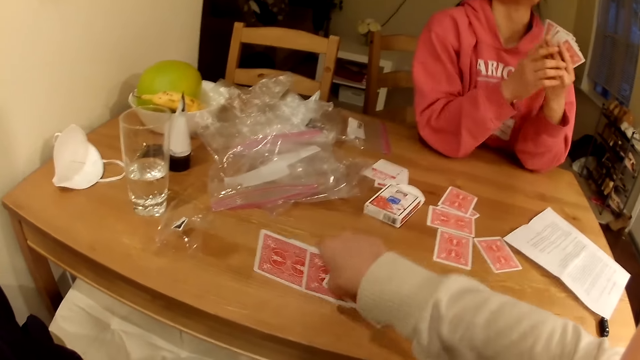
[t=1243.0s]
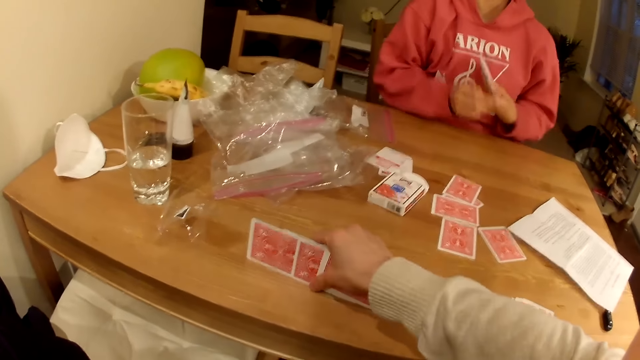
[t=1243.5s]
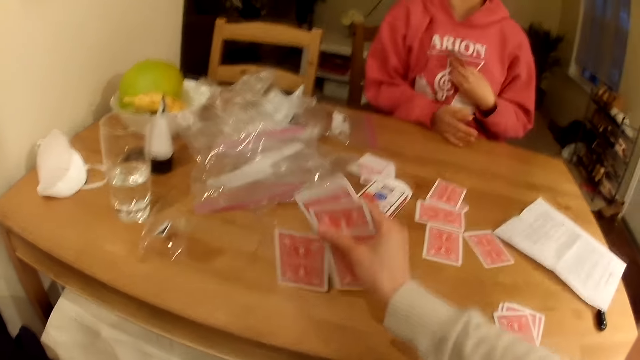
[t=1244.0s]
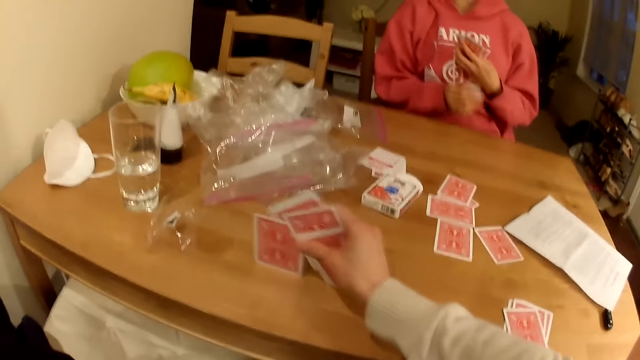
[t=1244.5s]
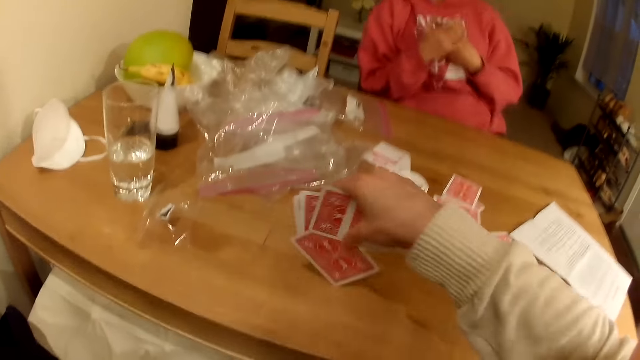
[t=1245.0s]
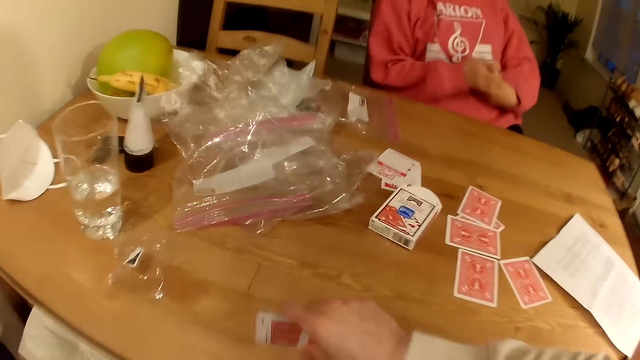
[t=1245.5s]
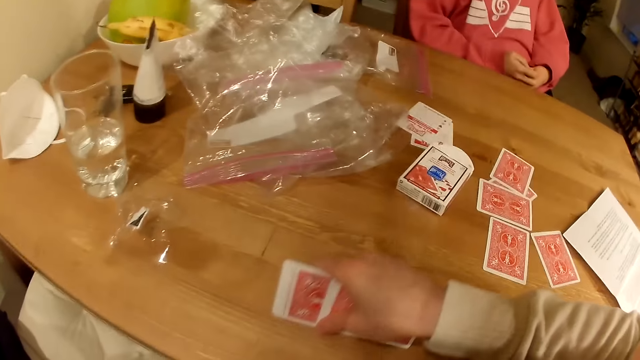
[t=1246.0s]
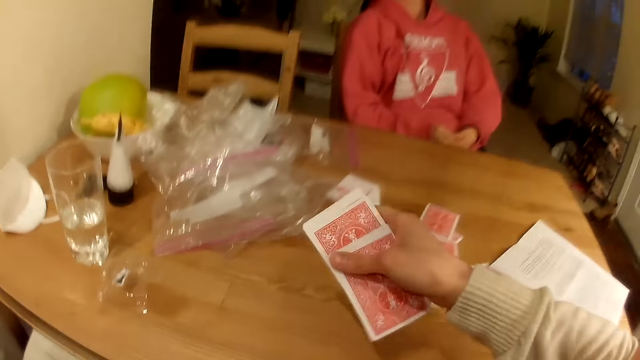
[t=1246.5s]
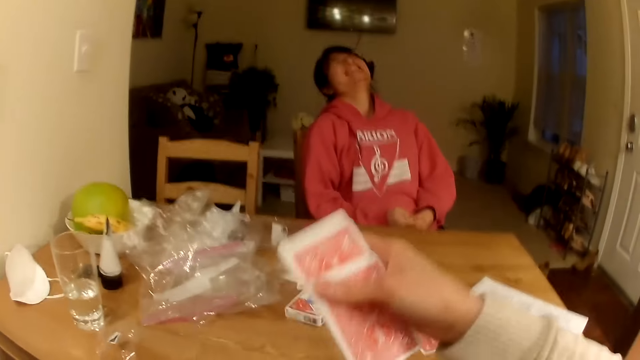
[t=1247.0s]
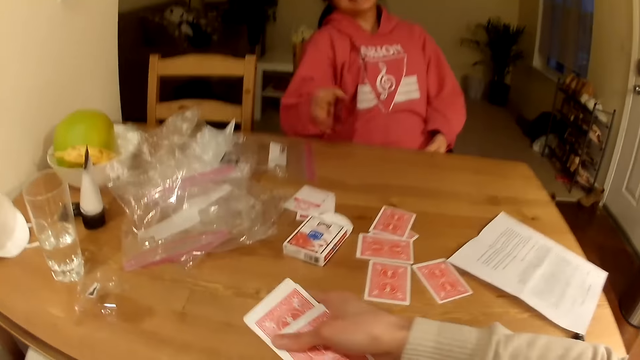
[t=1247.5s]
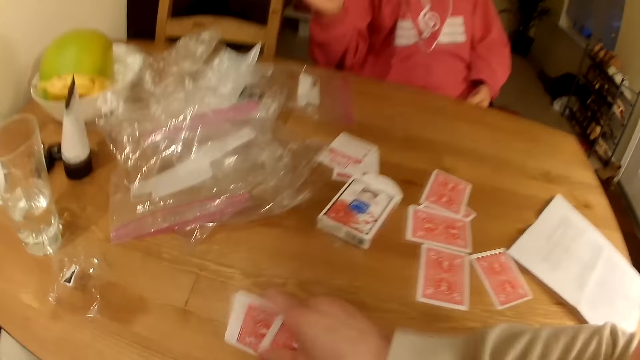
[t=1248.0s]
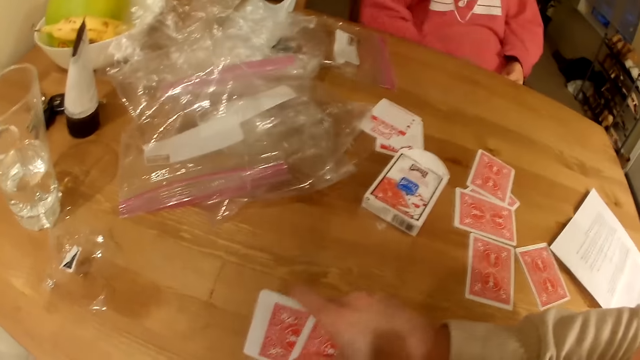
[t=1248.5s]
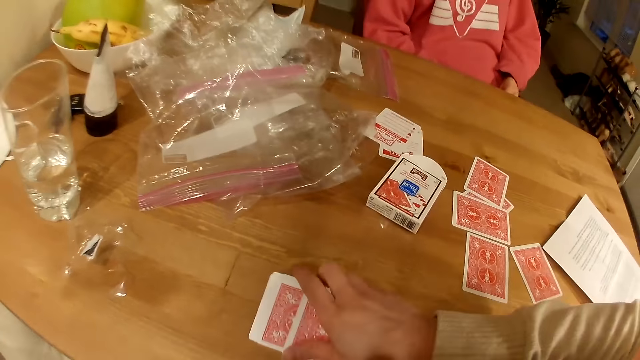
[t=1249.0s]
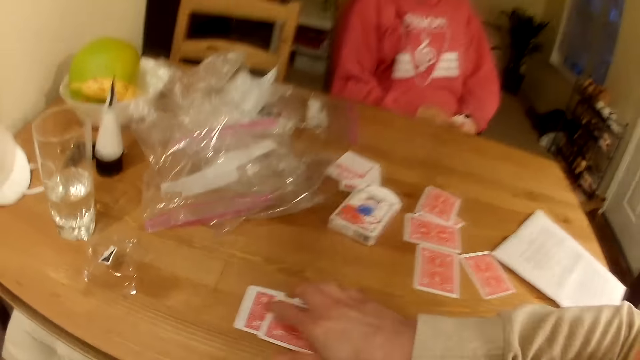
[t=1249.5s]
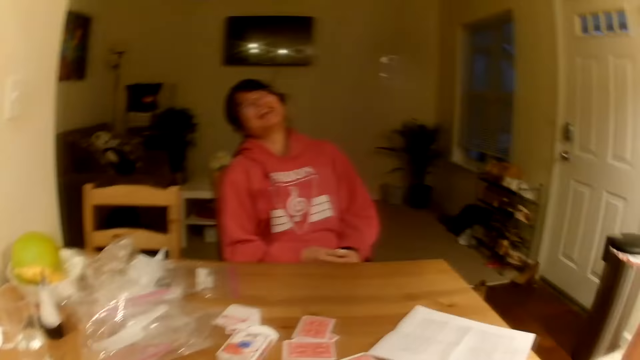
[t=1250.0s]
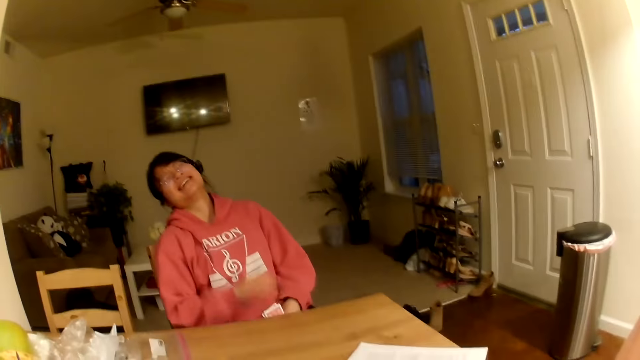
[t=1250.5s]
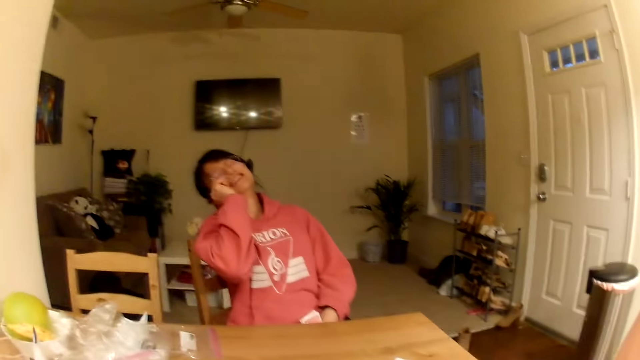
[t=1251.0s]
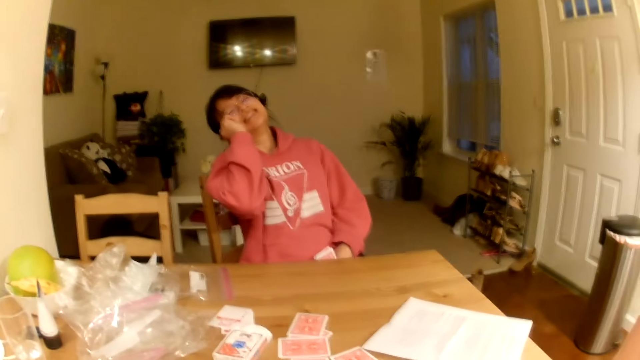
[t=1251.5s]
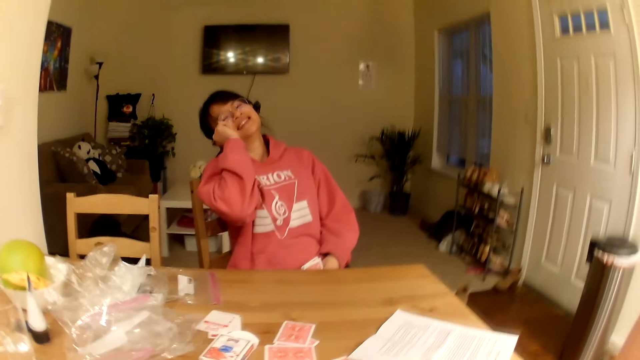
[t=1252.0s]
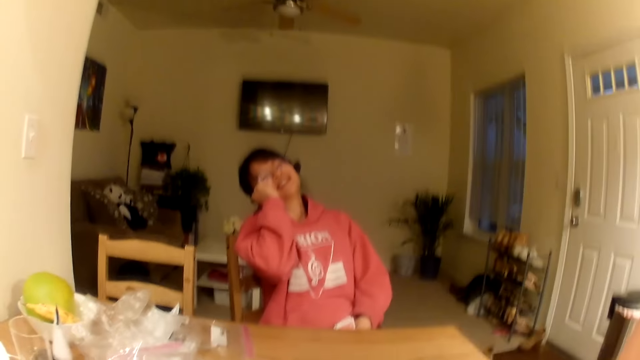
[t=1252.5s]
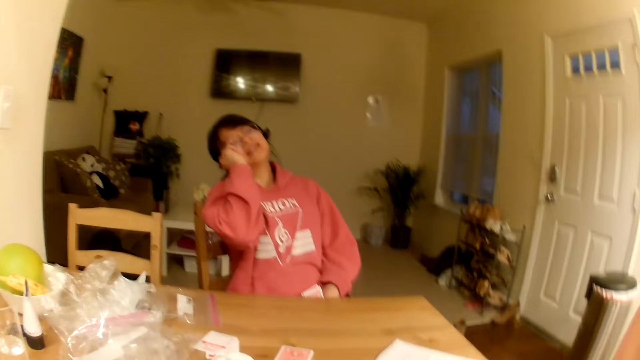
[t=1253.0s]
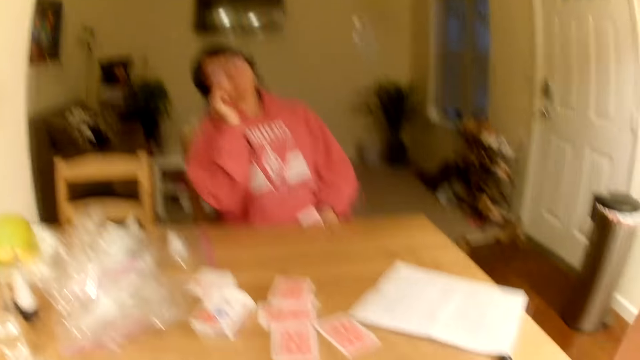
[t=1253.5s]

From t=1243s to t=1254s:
A person knocks a hand on the table. The person touches the cheek.

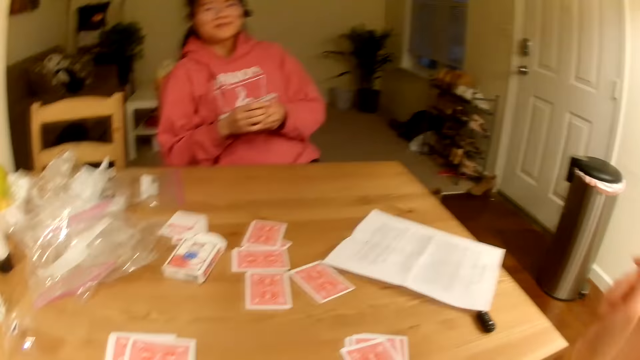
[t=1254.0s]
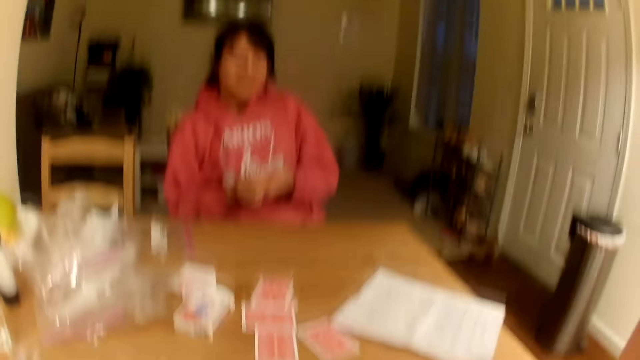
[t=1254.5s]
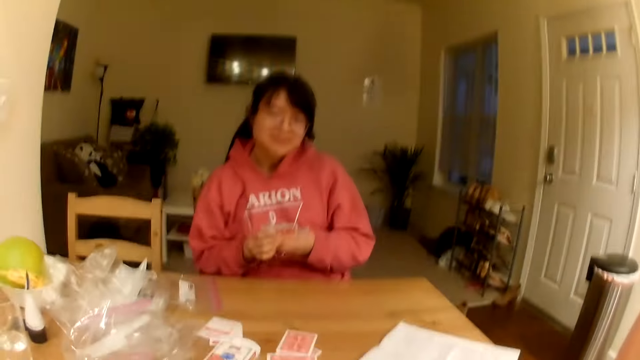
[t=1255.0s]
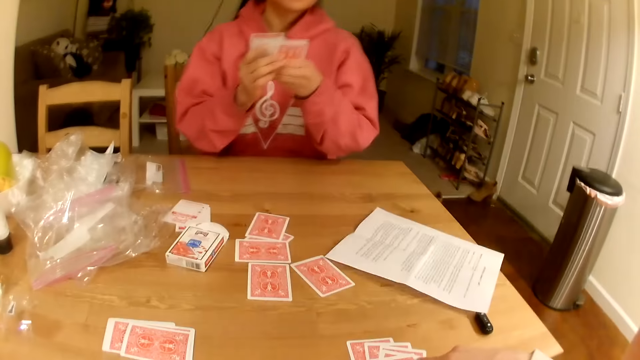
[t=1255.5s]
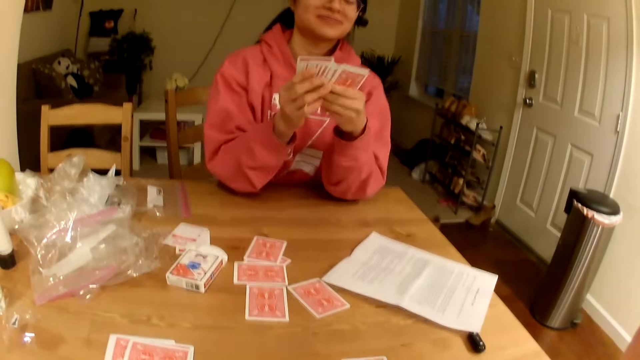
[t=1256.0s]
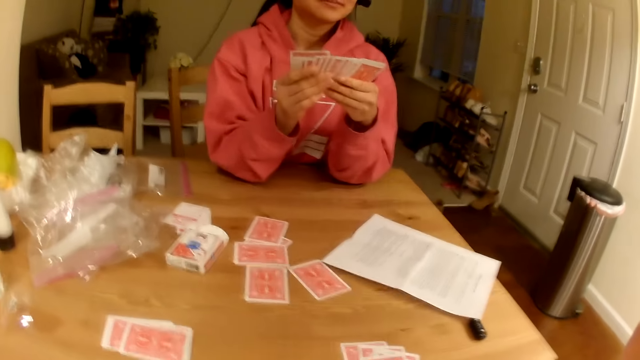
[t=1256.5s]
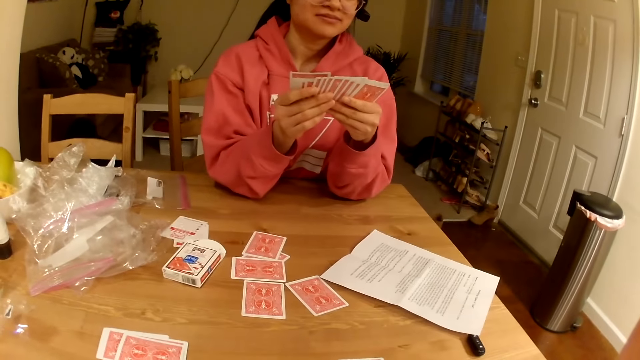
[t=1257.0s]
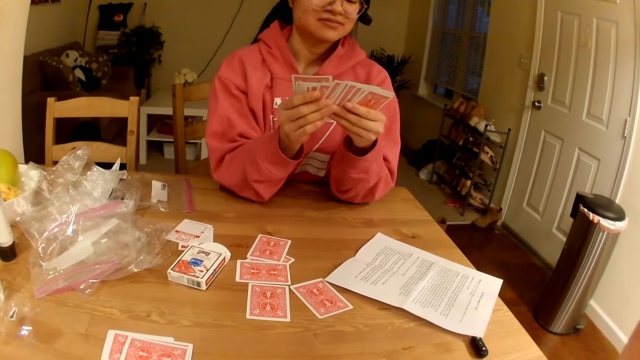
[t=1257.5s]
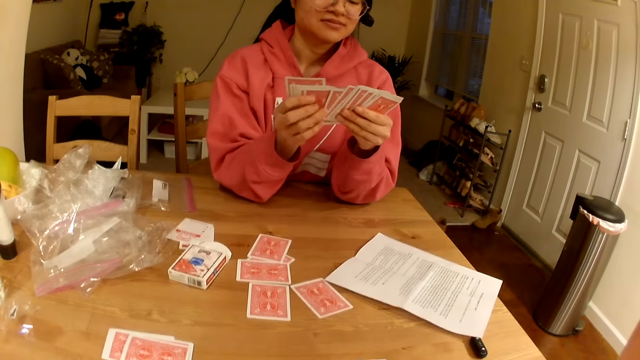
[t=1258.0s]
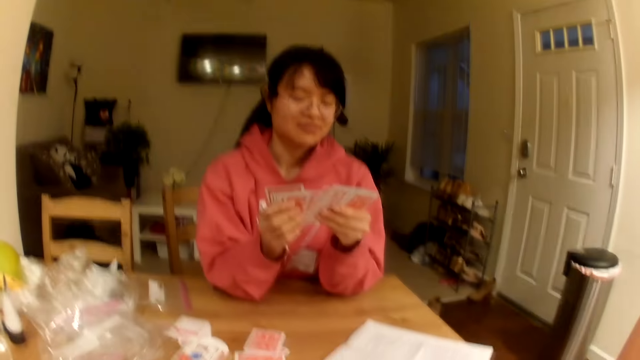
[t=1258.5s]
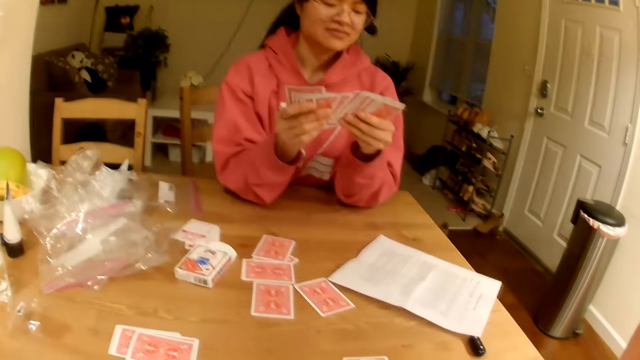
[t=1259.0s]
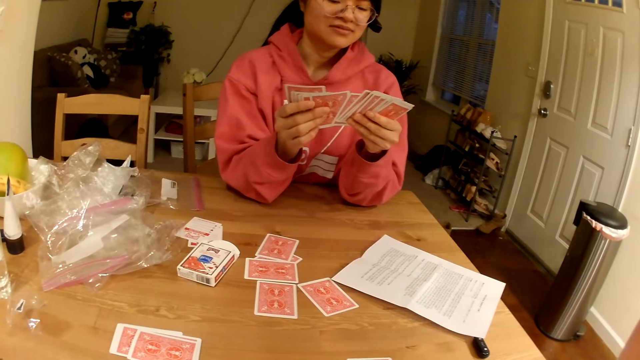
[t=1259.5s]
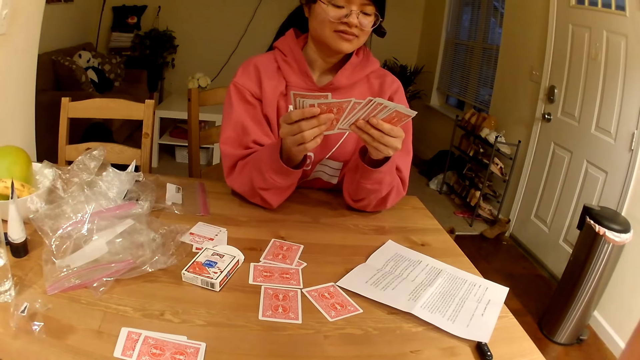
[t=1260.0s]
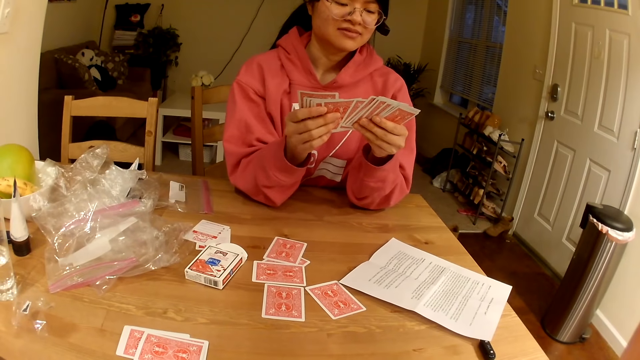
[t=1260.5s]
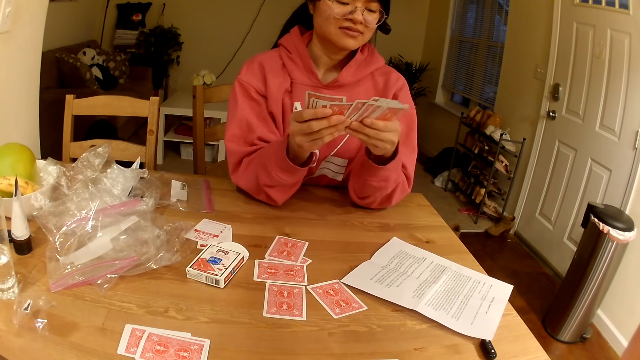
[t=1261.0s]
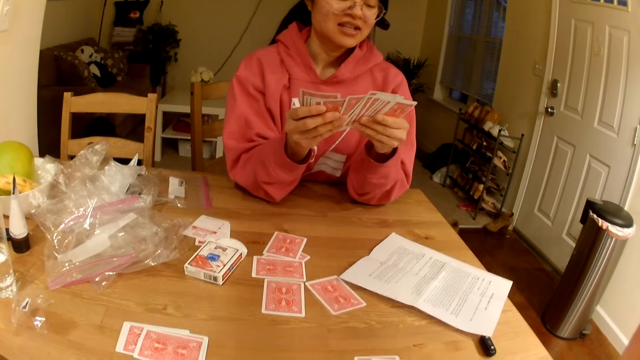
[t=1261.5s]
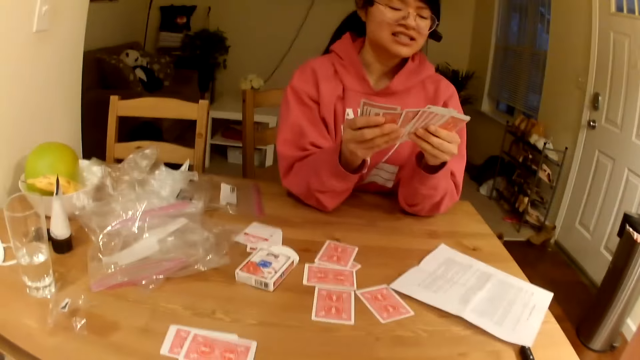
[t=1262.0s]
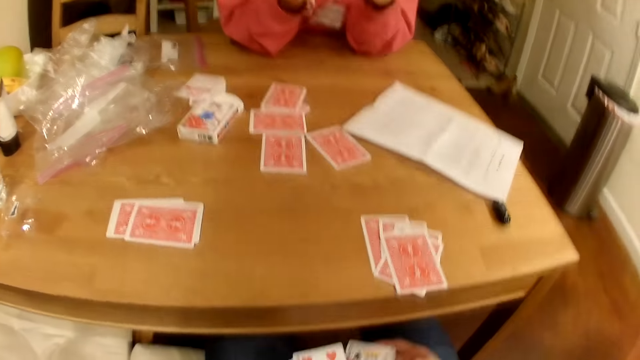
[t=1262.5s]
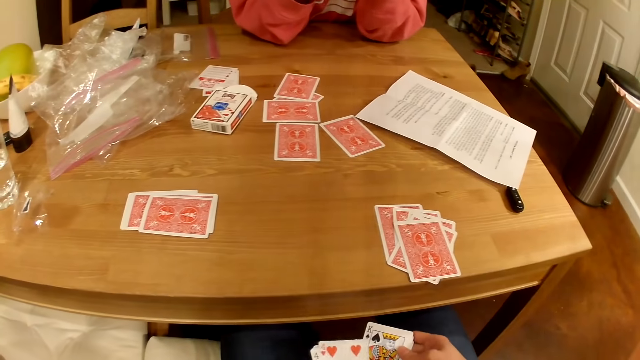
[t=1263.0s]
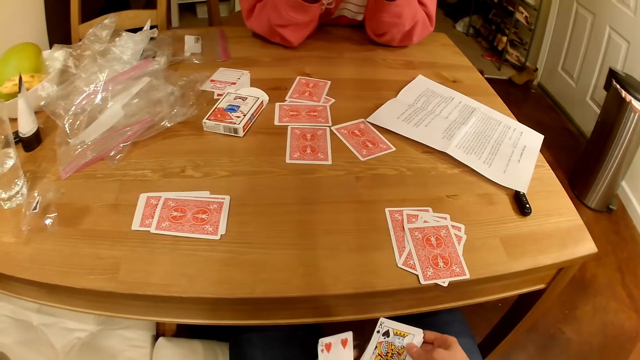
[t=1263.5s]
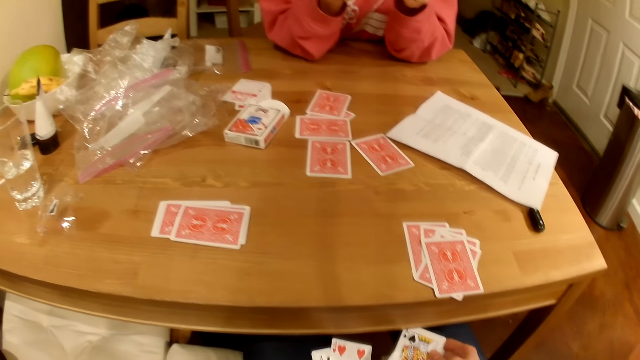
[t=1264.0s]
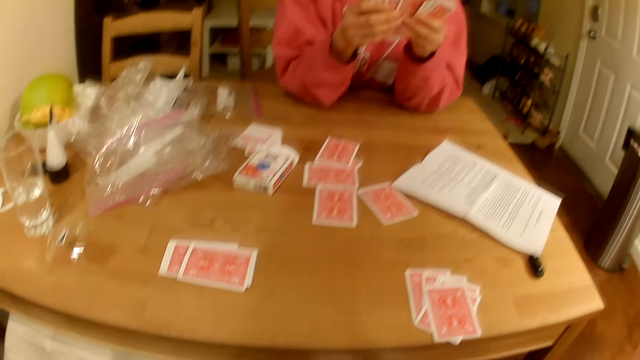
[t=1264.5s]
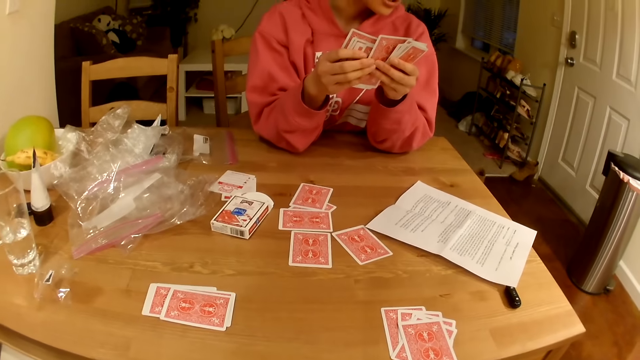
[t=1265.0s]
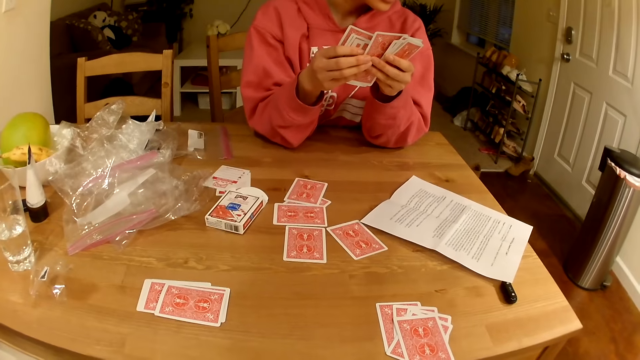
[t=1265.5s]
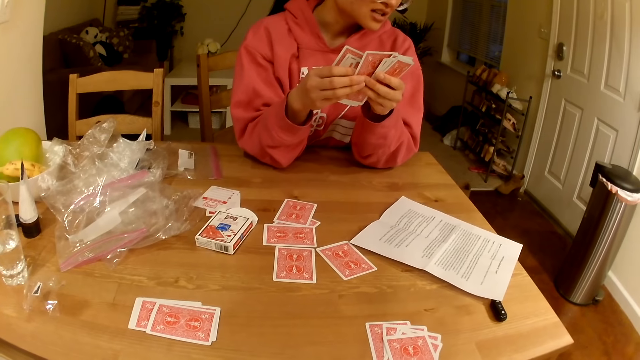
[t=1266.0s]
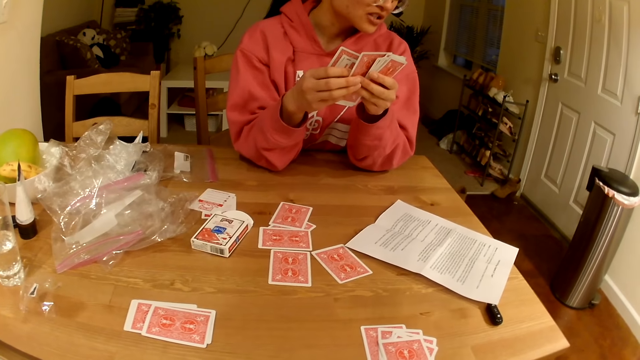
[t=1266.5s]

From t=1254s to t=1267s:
A person shuffles the playing cards. The camera wearer shuffles the playing cards. The person looks at a written paper on the table.
